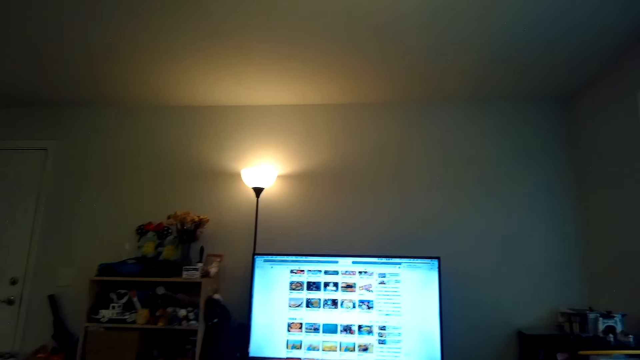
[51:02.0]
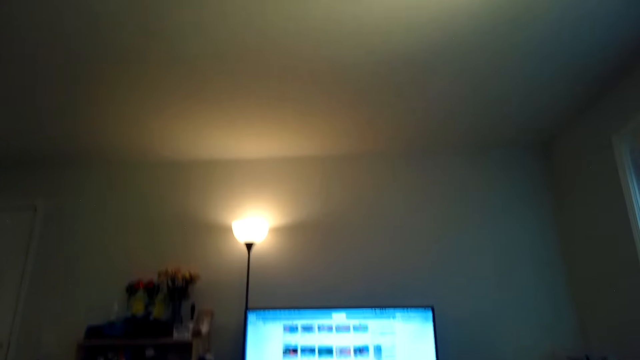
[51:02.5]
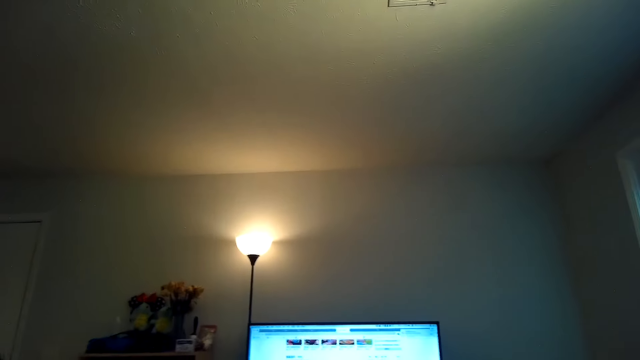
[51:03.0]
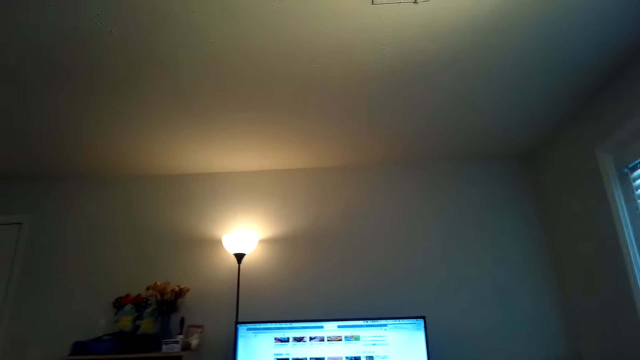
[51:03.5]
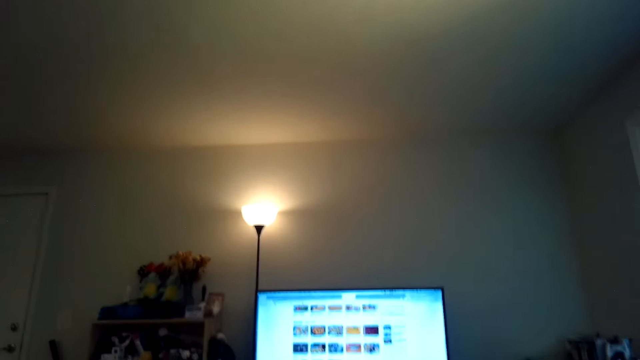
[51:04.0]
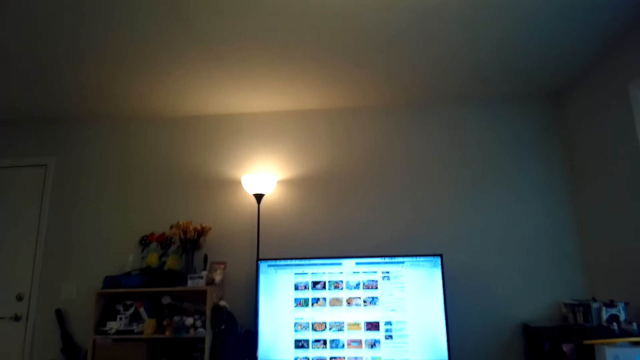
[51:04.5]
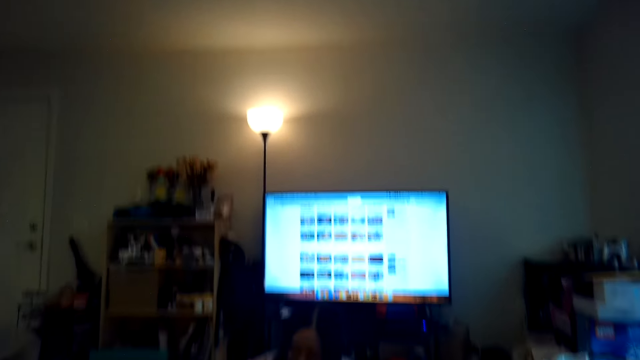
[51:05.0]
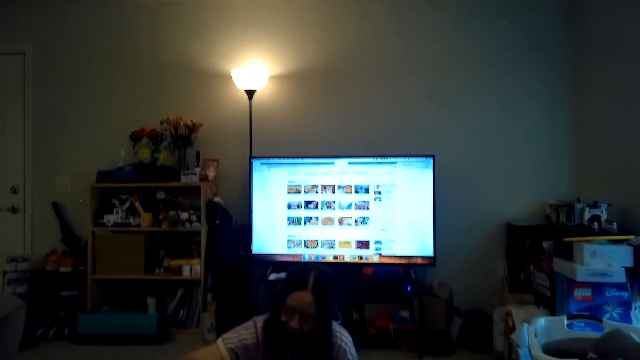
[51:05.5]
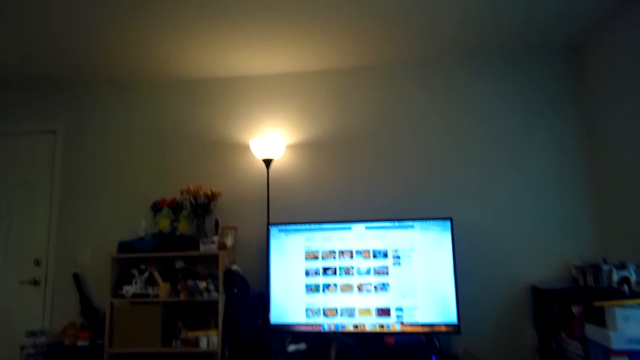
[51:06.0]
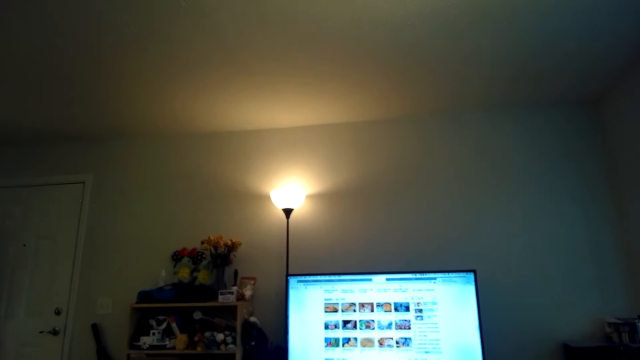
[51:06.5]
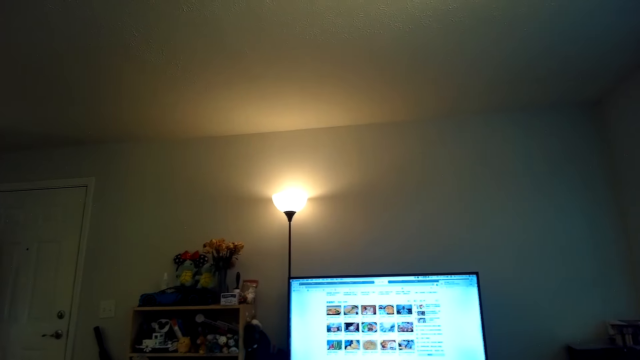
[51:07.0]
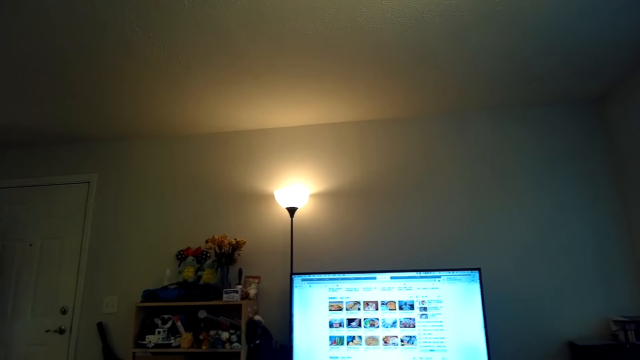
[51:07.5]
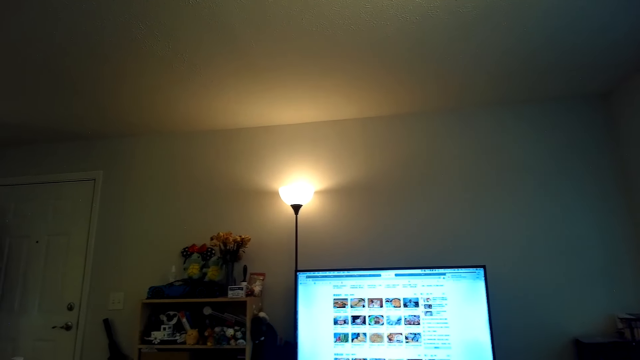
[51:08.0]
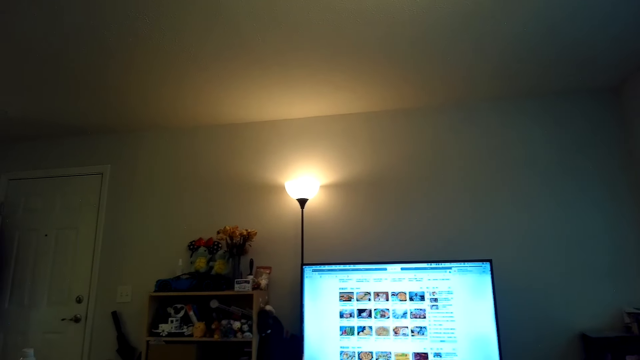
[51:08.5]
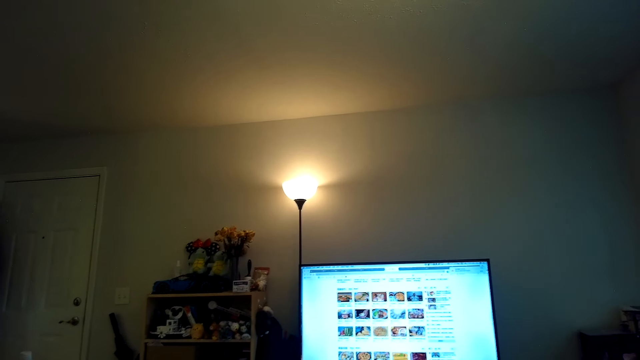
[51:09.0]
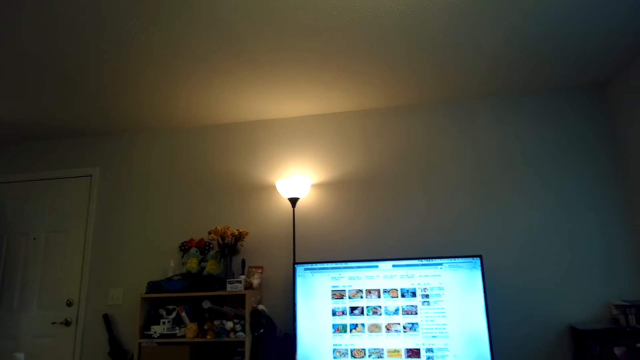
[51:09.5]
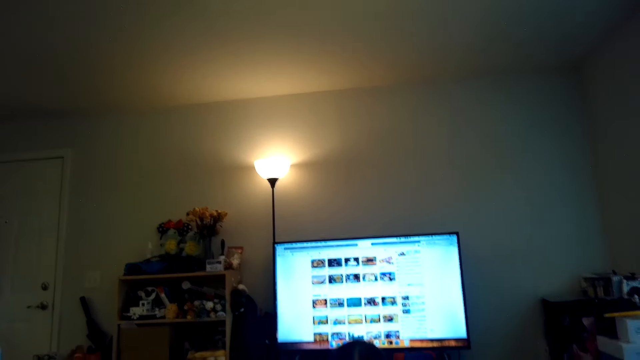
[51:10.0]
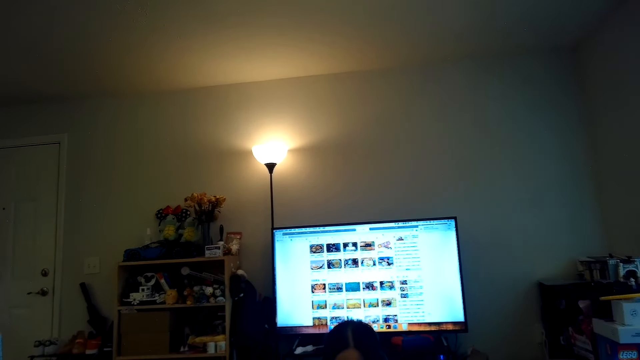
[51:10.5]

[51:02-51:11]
The camera wearer talks.

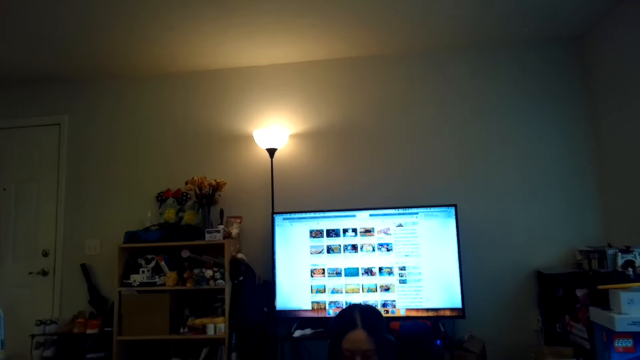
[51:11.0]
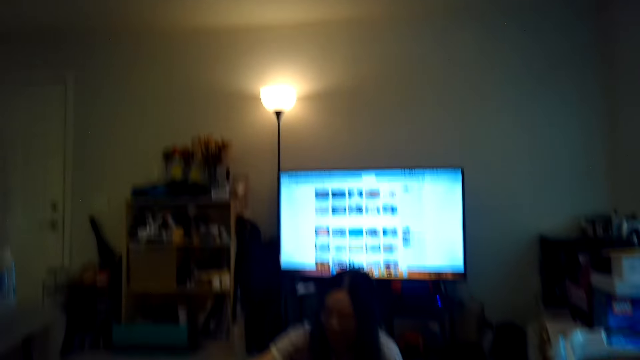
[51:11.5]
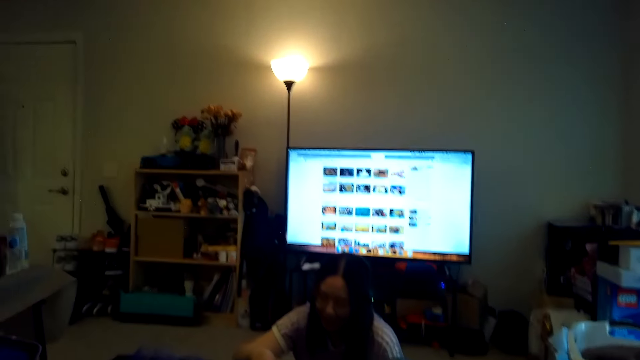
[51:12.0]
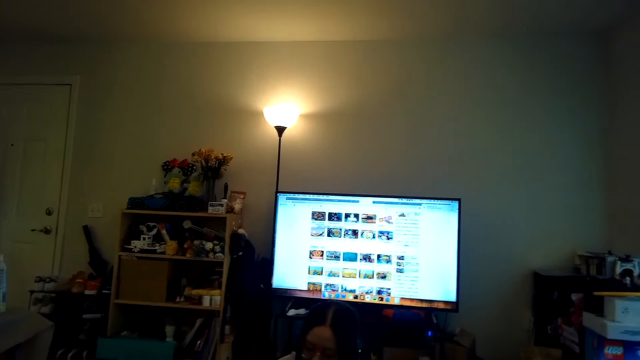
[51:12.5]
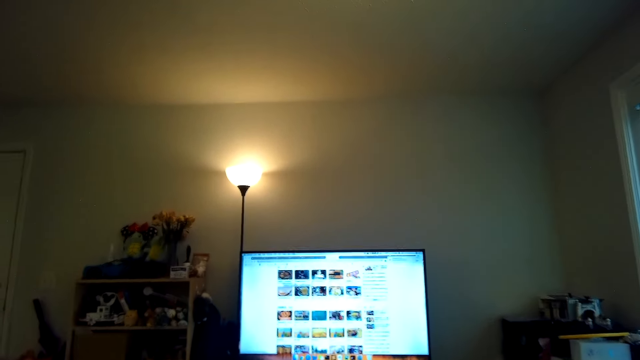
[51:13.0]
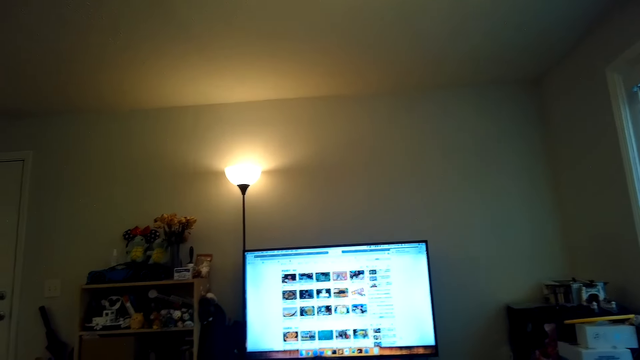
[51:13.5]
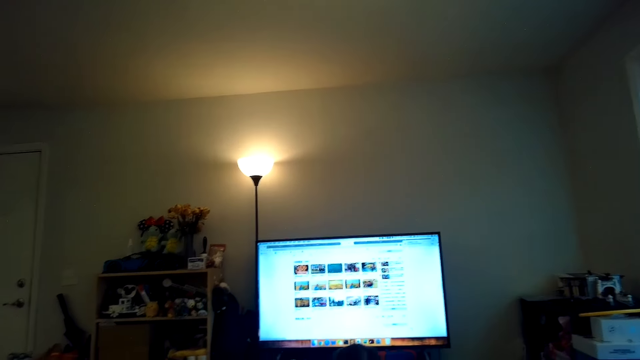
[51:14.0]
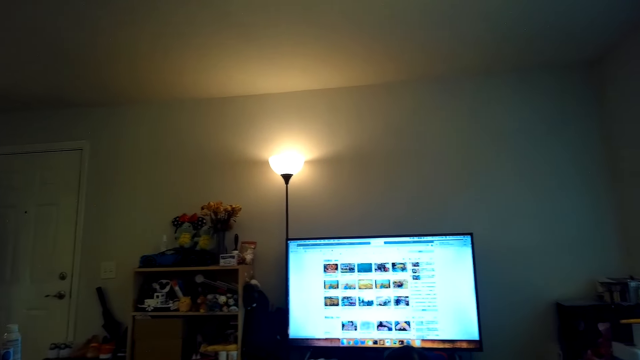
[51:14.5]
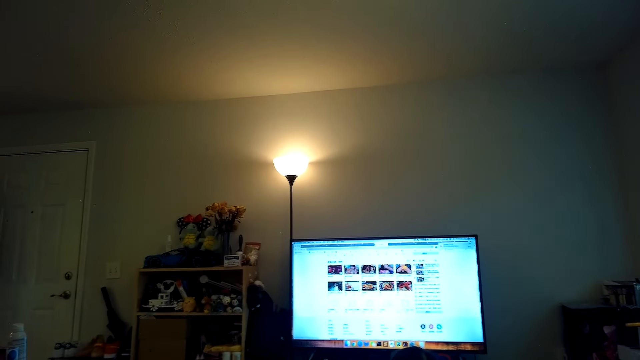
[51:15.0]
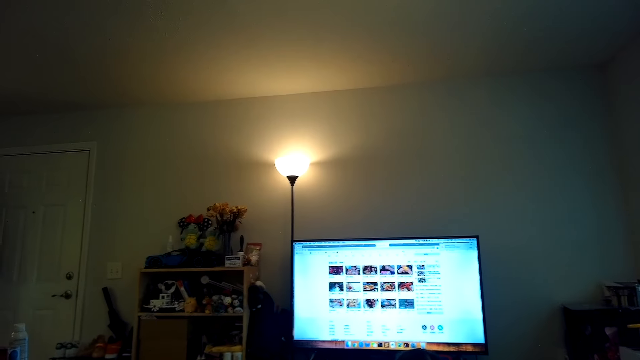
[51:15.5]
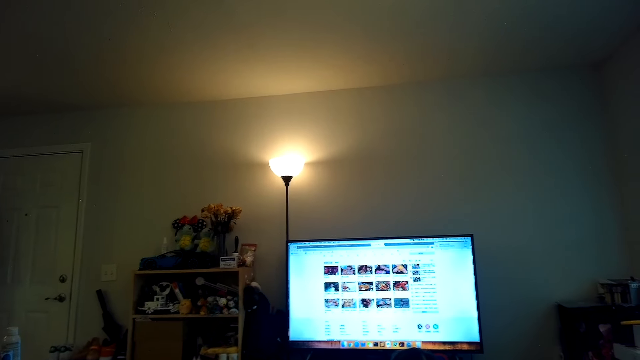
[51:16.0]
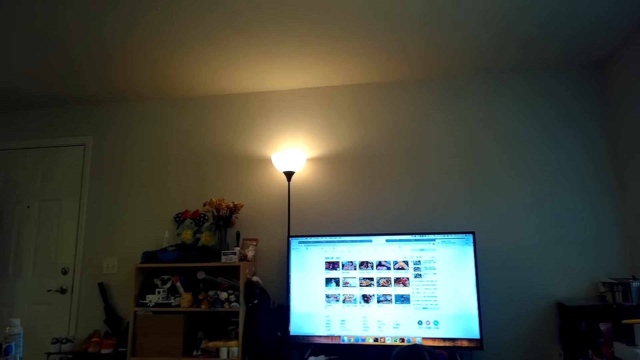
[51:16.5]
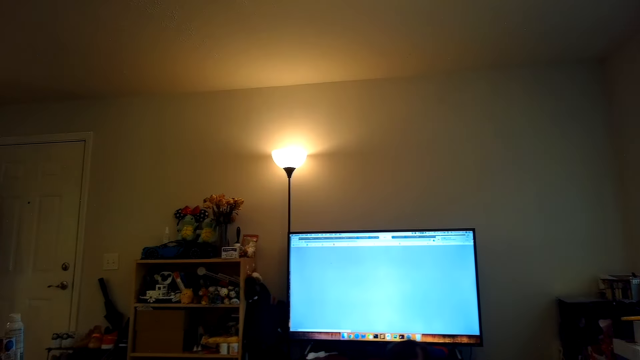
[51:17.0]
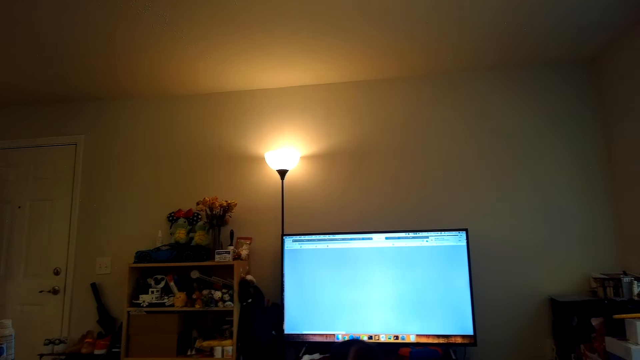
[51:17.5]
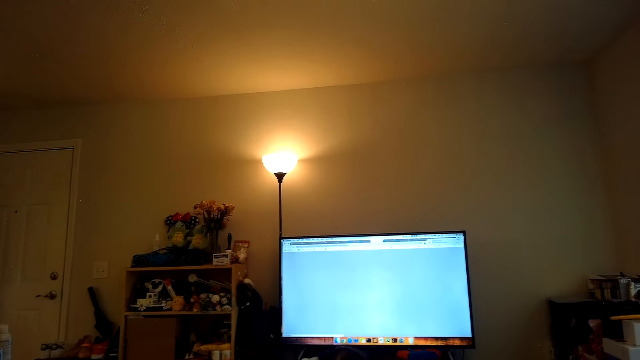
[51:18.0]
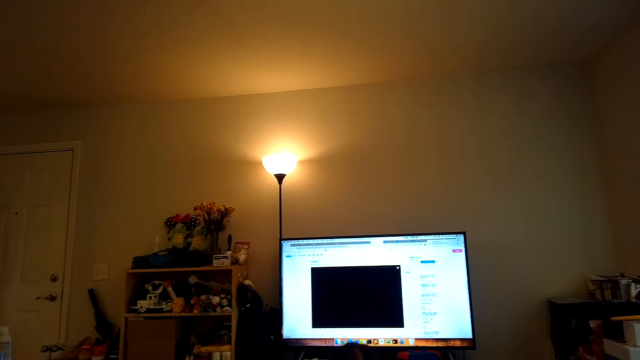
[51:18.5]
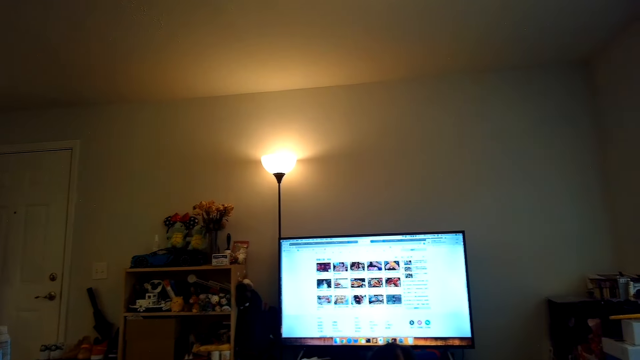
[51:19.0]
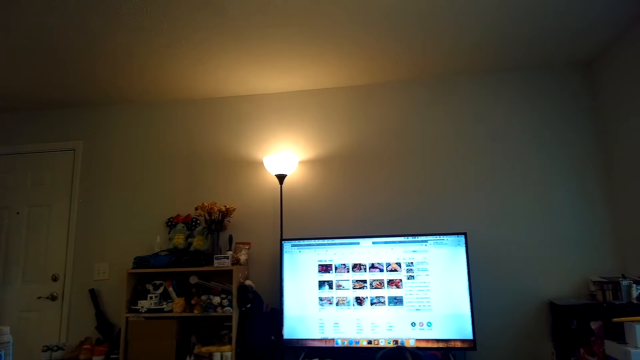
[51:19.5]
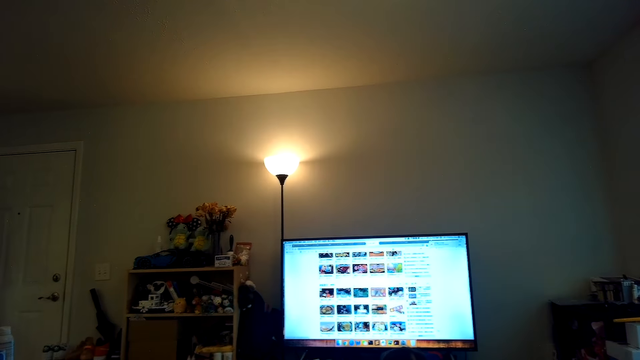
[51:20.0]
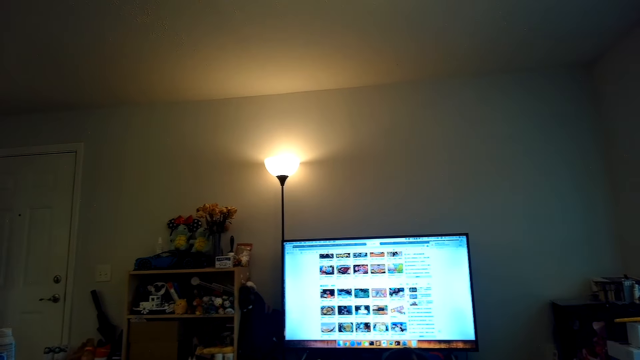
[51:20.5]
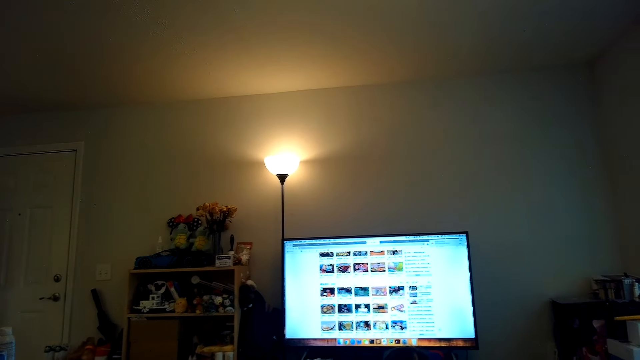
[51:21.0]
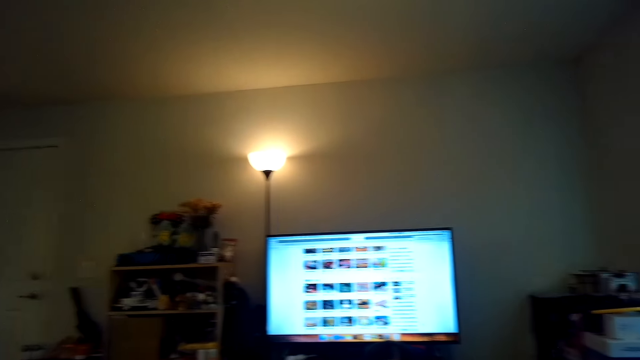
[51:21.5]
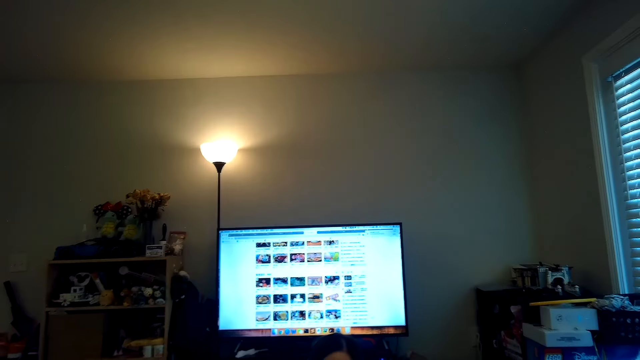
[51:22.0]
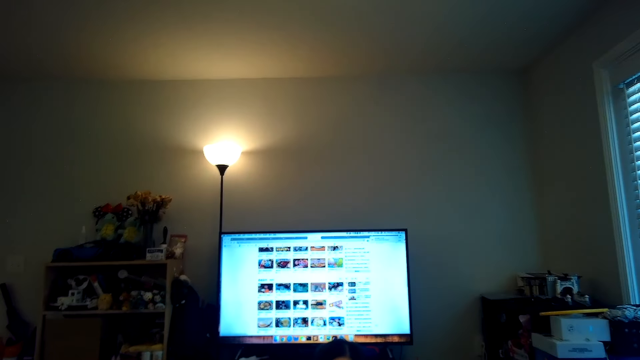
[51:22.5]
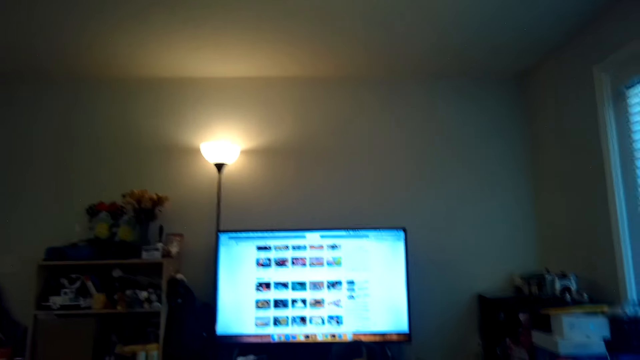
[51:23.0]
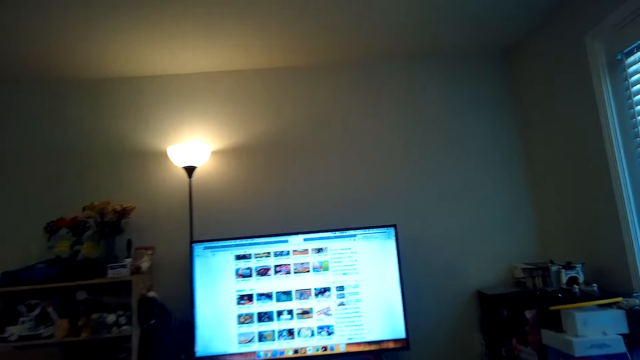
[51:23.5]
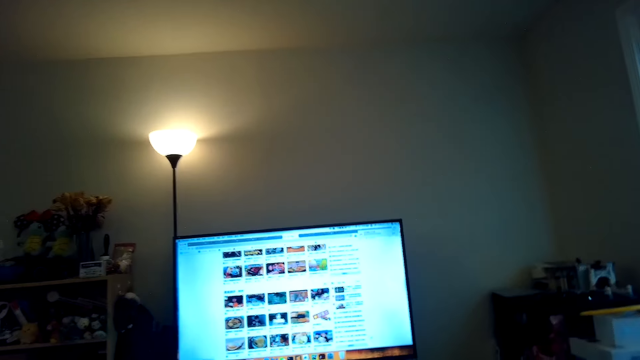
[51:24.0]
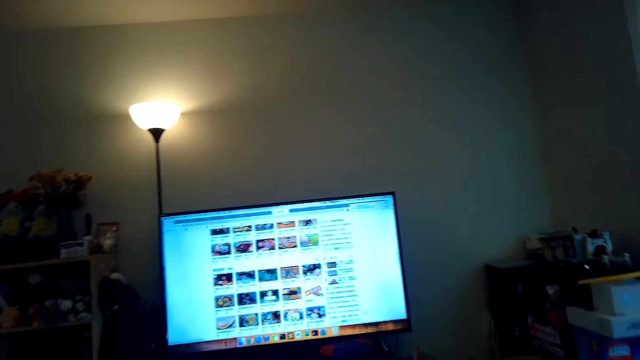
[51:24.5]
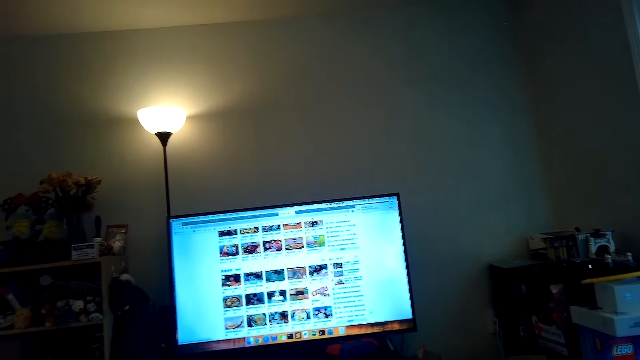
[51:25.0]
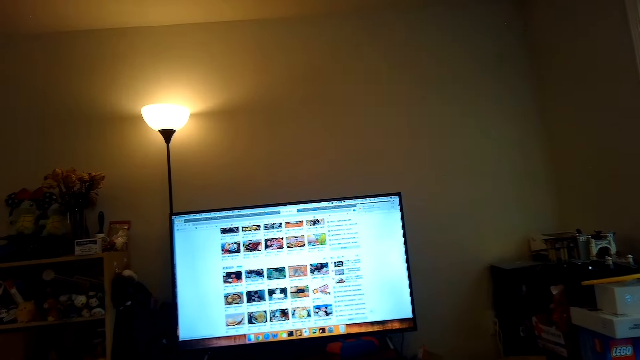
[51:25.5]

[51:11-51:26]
The camera wearer looks at the television.
